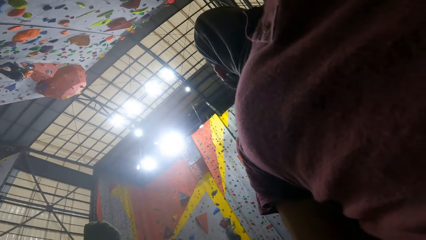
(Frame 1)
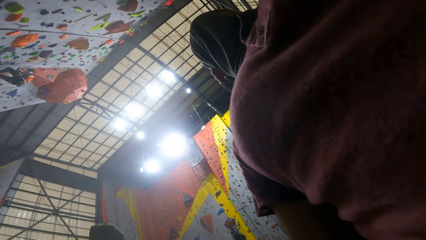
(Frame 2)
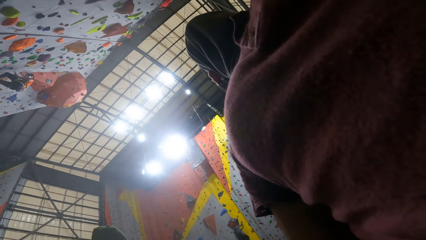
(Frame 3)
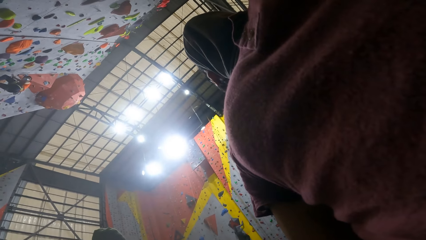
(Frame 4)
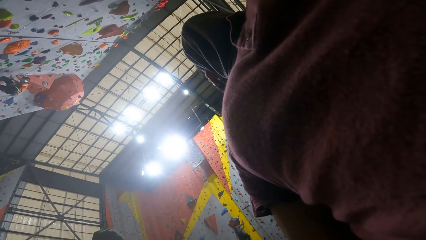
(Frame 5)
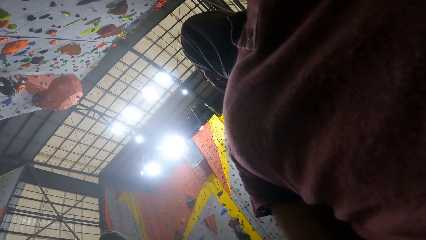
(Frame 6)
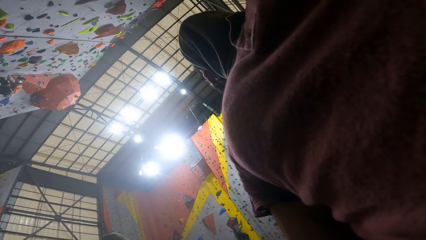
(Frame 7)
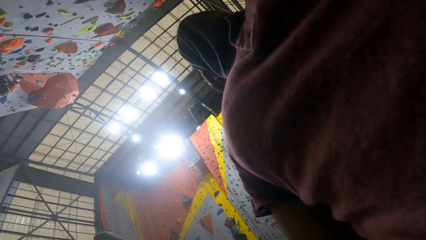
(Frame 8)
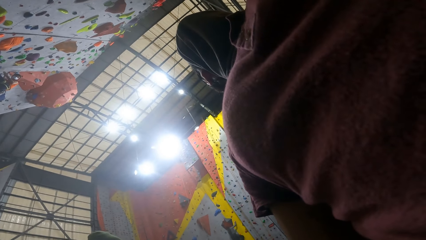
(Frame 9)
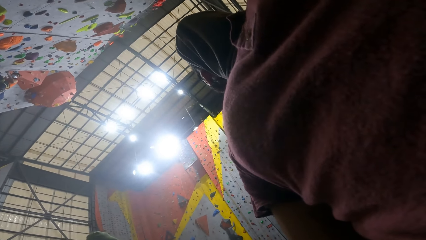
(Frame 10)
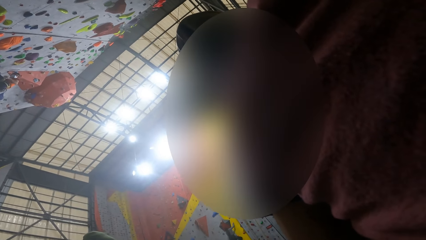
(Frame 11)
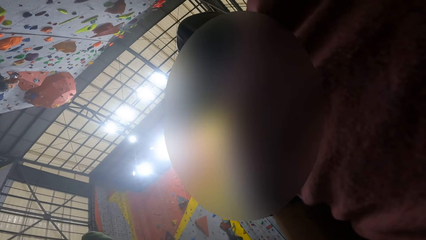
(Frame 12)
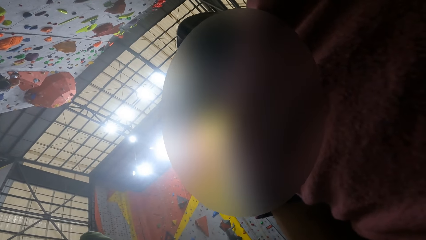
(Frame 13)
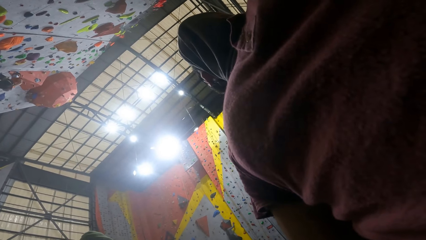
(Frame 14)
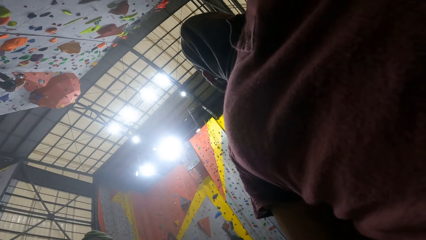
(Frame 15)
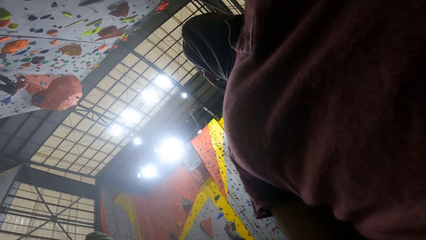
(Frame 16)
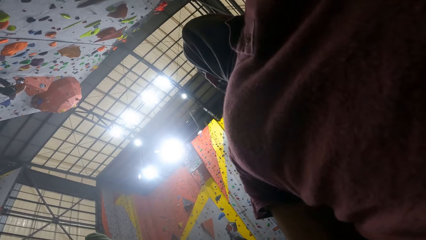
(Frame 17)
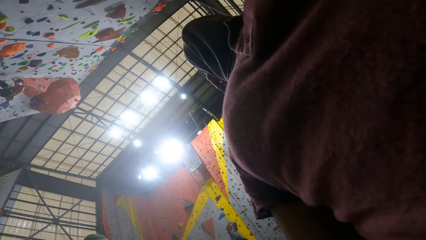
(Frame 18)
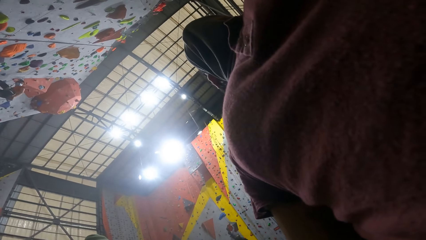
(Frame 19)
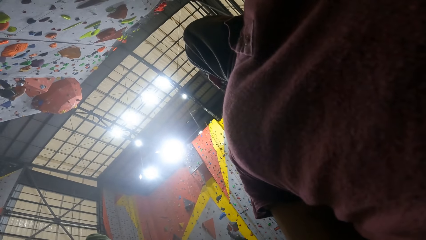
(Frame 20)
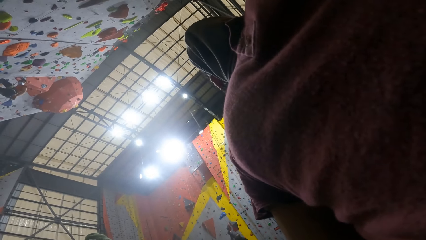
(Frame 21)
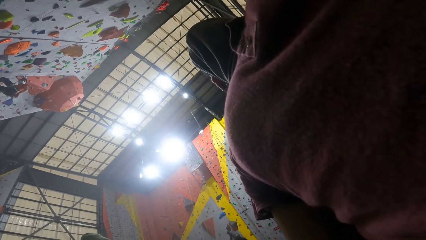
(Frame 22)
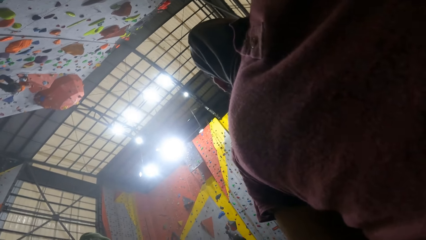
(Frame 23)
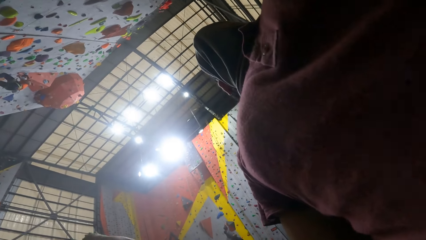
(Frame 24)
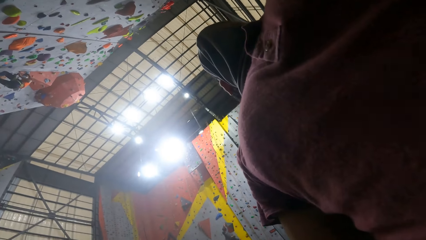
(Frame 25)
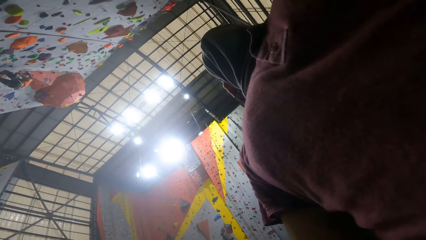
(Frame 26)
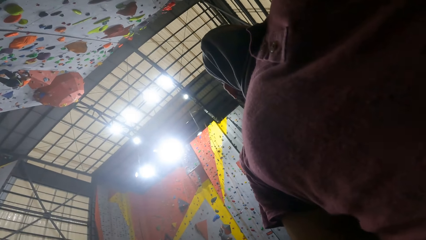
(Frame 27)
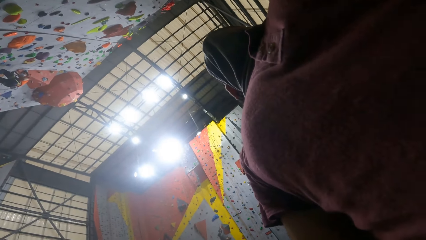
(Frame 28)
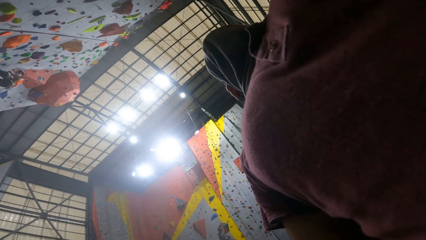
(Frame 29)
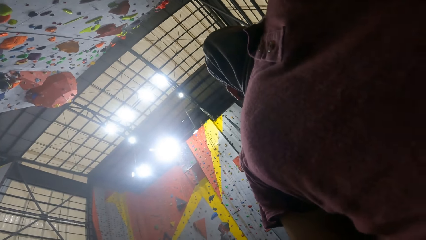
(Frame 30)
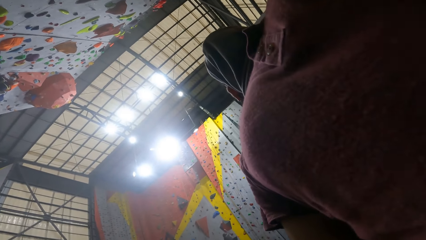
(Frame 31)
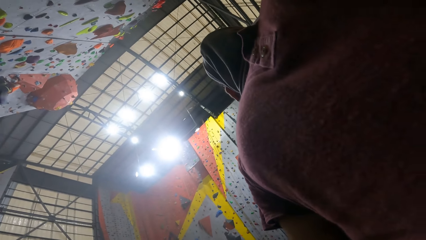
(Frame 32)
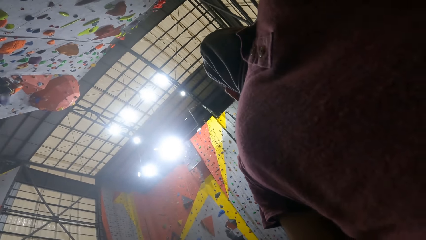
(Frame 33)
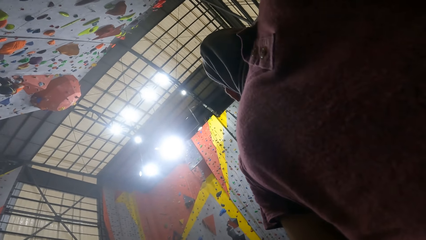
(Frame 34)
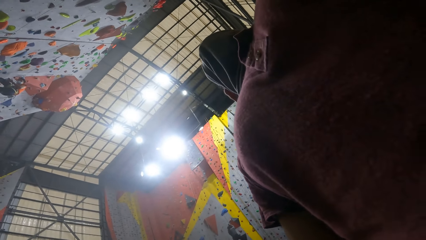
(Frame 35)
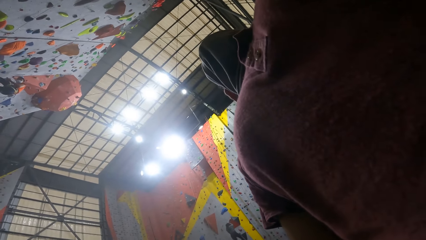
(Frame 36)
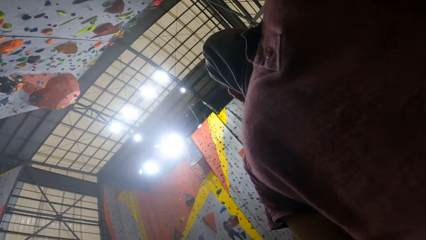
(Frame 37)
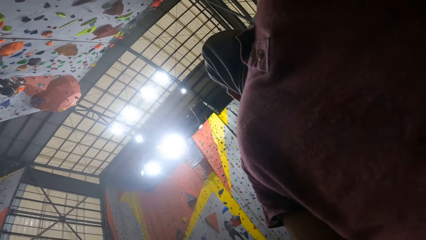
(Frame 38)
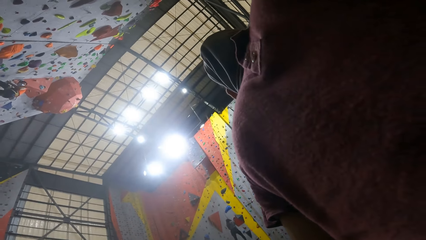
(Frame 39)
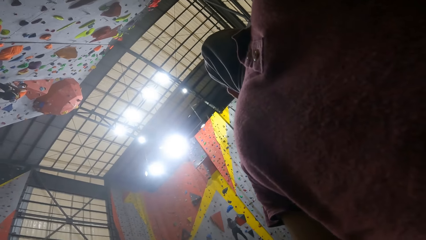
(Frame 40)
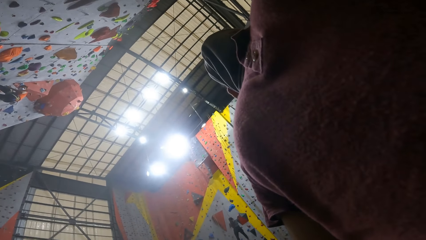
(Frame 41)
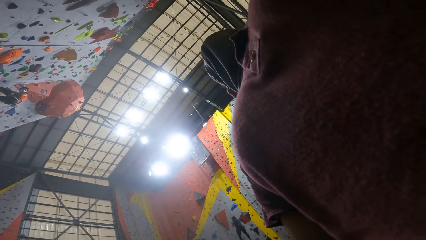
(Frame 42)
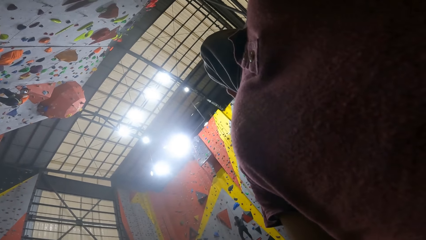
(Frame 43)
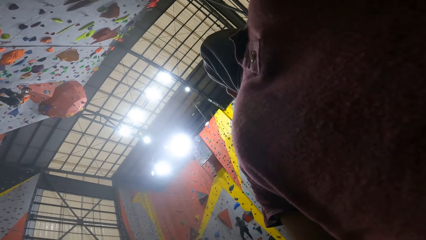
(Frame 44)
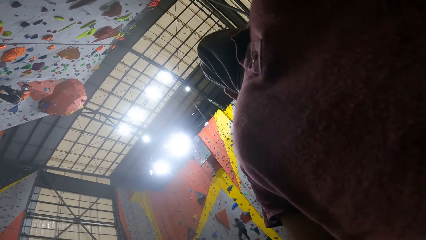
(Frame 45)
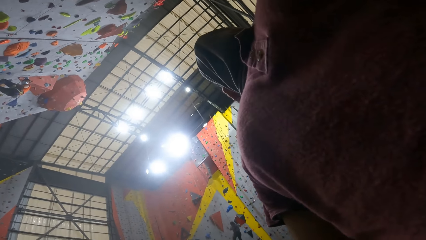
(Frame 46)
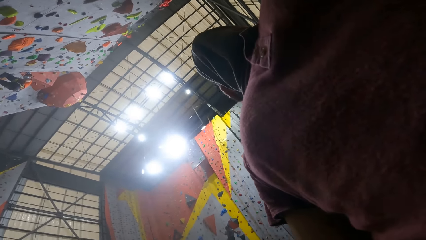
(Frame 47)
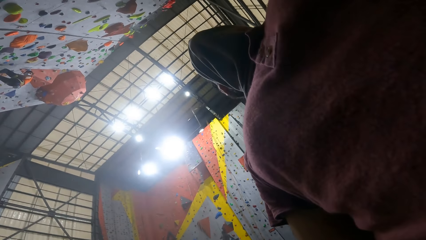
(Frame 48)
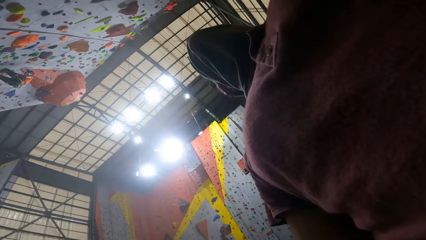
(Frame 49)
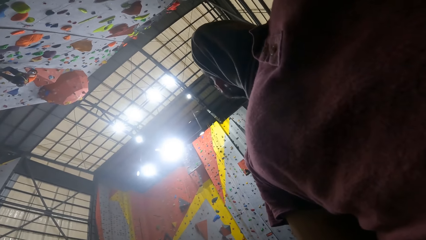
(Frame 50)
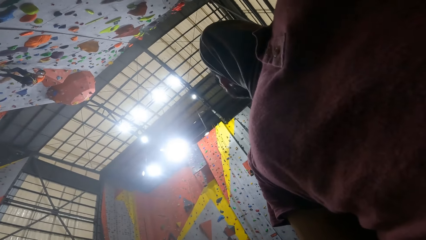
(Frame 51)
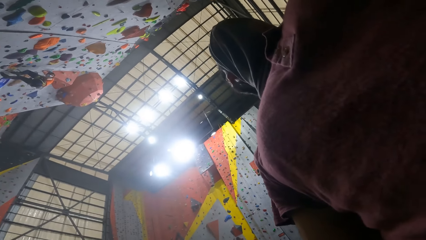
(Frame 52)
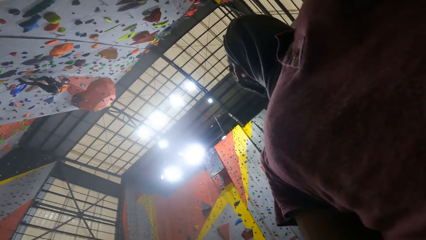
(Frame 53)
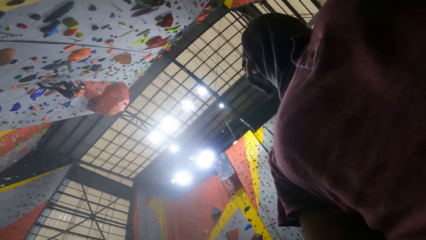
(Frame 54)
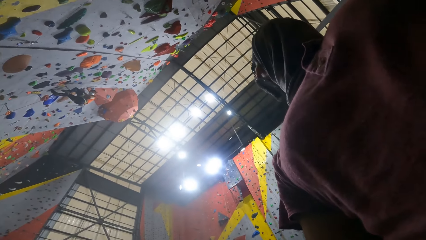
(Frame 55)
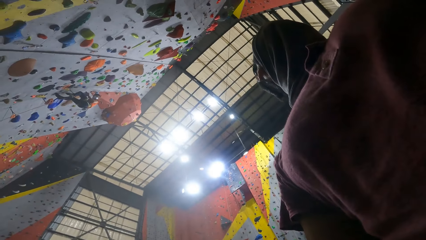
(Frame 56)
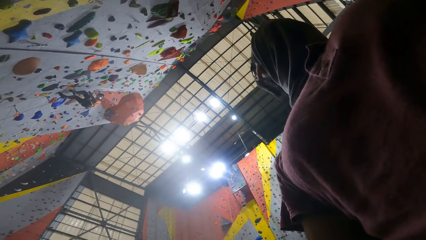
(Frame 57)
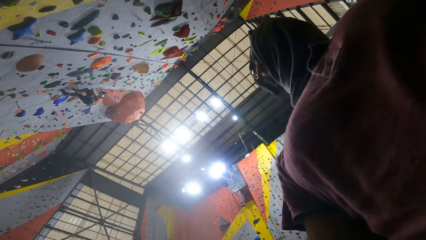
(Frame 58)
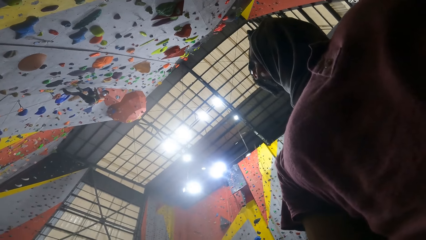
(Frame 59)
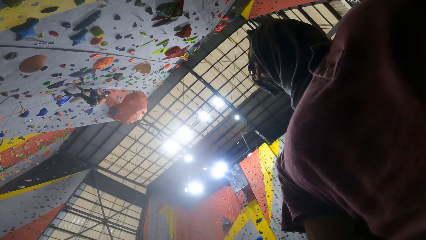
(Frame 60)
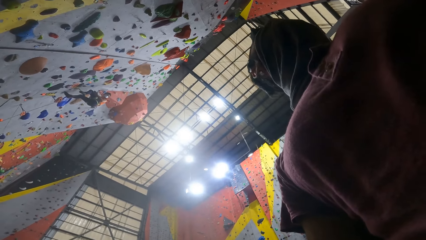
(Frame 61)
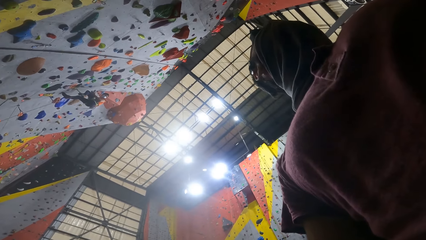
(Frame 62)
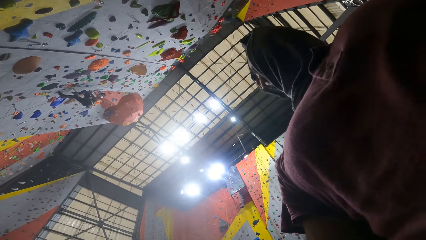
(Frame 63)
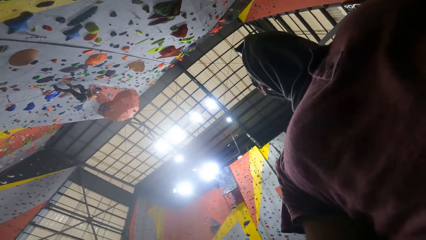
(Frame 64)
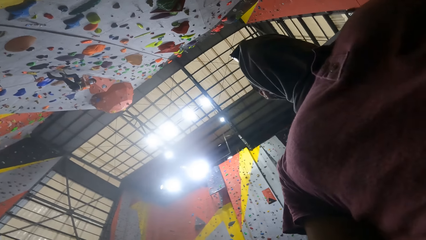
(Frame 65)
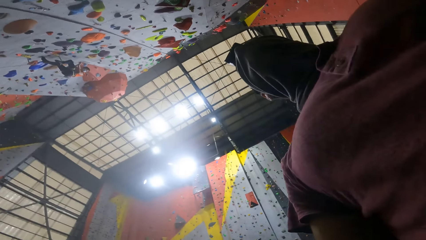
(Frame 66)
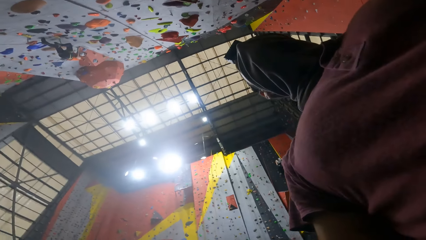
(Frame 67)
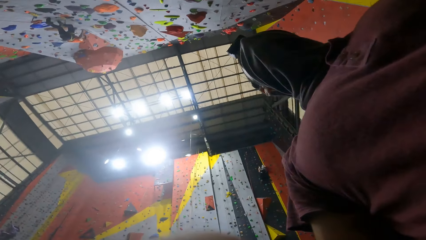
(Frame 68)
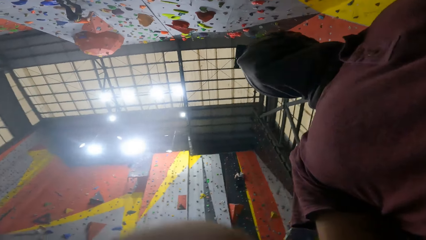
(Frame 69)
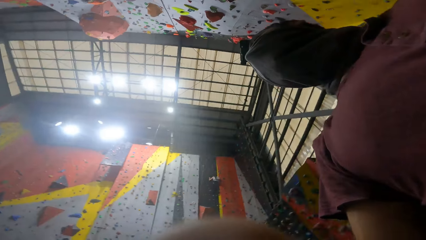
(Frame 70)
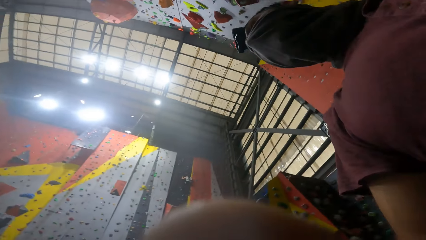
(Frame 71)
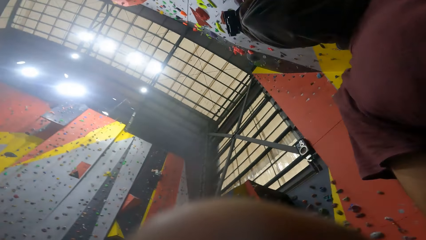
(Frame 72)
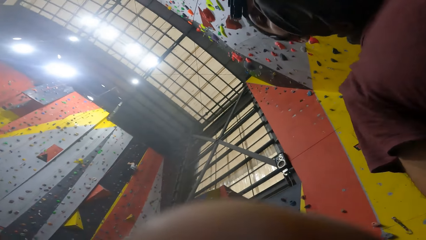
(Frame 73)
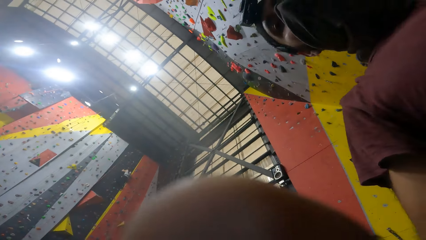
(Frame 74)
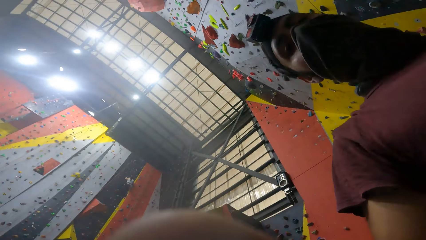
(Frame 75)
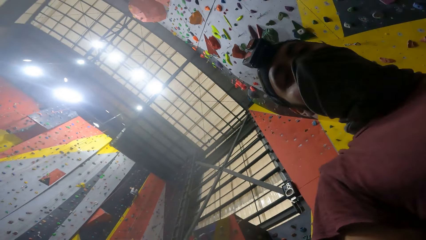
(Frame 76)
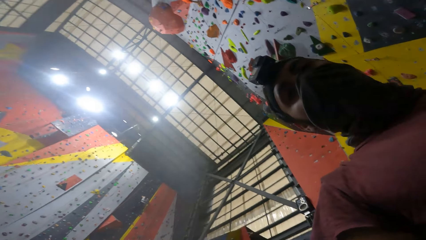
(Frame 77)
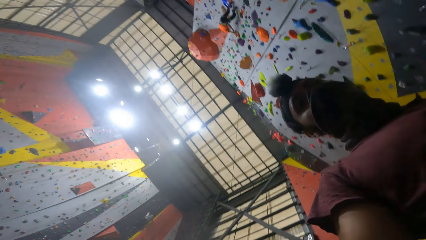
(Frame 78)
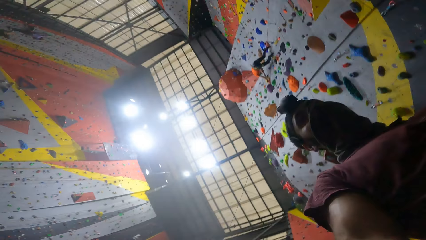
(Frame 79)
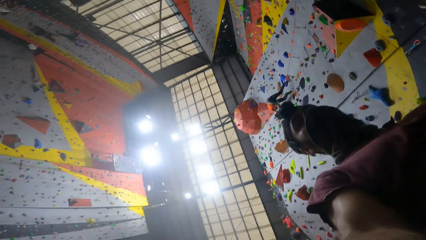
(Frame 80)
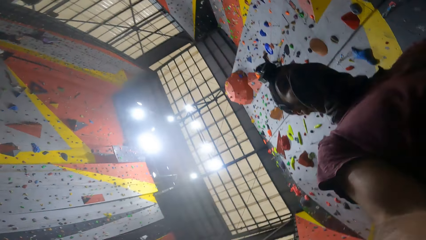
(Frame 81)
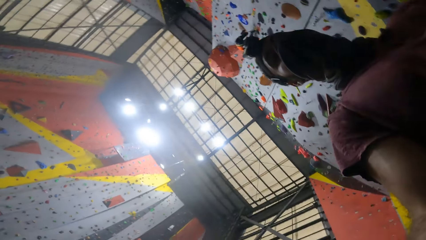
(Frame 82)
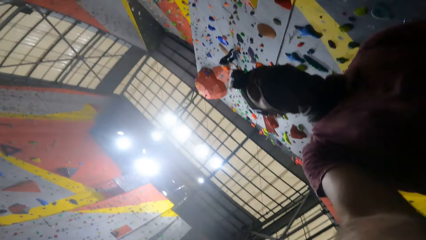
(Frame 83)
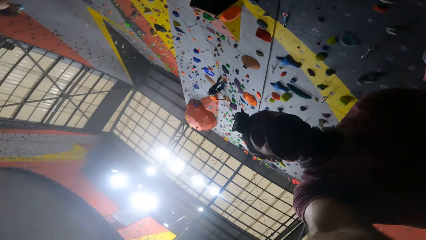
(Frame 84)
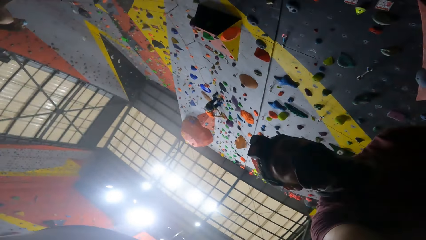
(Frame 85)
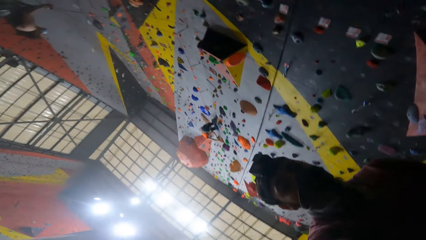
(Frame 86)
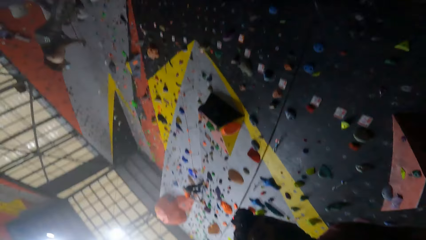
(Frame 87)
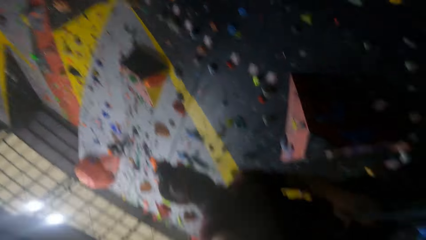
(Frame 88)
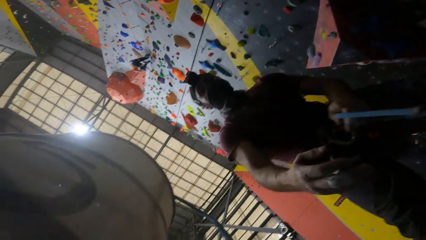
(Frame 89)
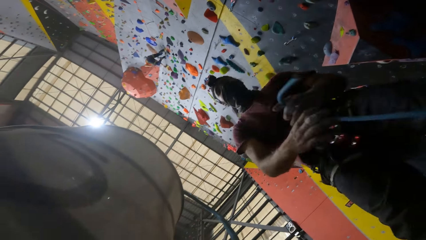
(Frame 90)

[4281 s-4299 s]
The camera wearer looks around. They move the camera down.
